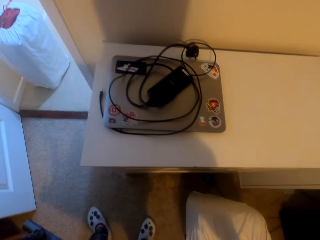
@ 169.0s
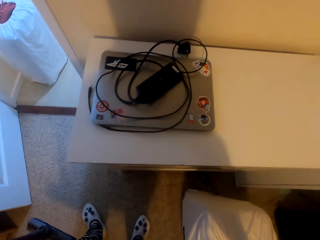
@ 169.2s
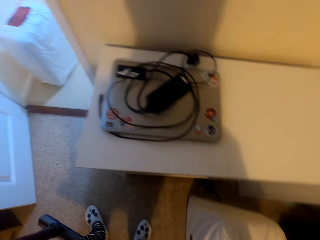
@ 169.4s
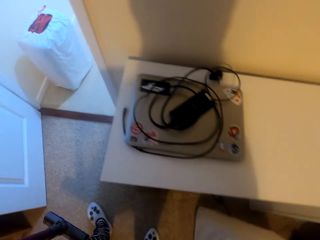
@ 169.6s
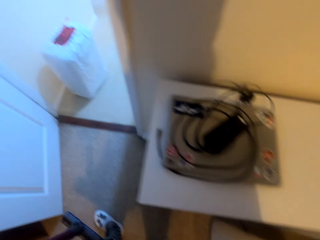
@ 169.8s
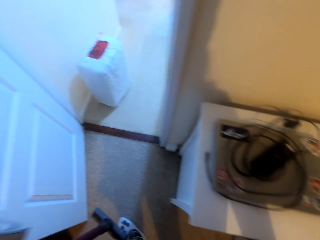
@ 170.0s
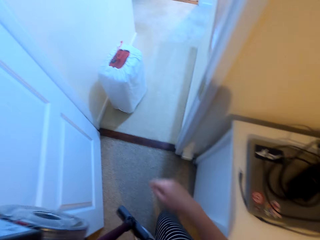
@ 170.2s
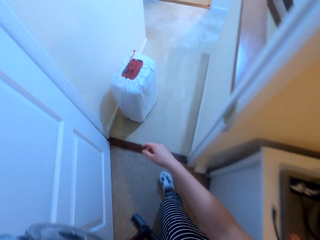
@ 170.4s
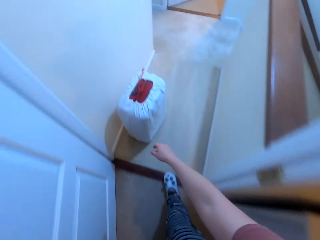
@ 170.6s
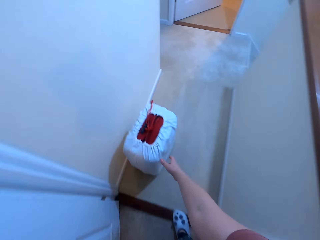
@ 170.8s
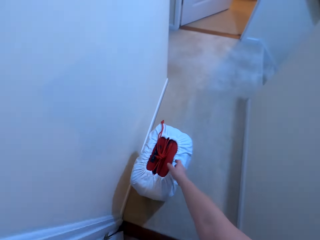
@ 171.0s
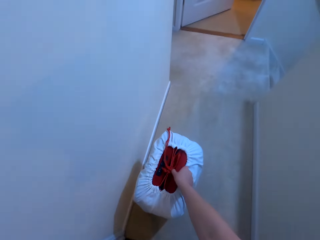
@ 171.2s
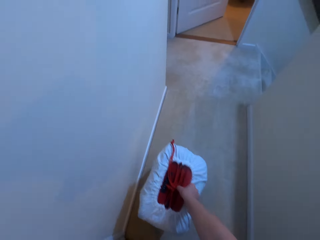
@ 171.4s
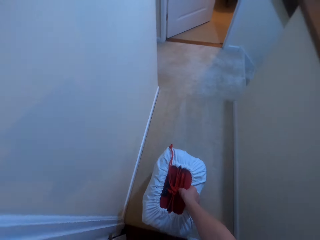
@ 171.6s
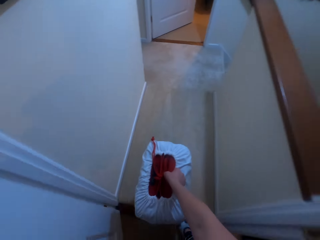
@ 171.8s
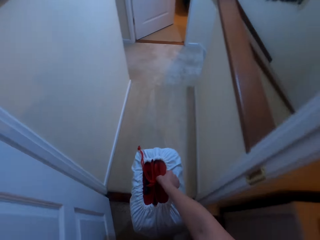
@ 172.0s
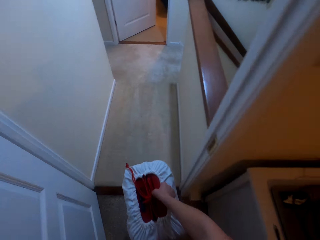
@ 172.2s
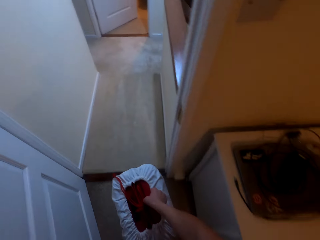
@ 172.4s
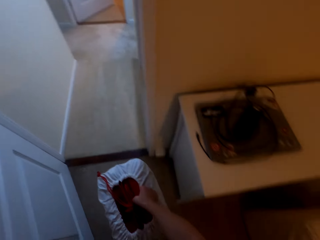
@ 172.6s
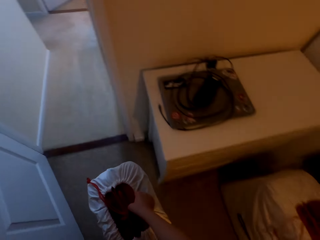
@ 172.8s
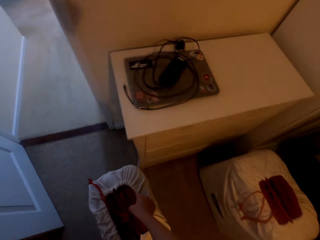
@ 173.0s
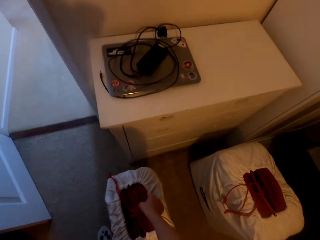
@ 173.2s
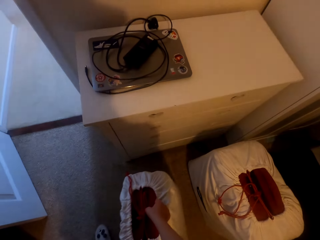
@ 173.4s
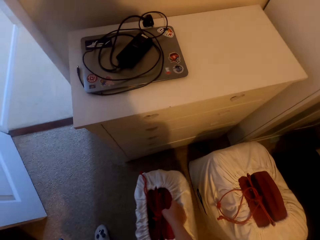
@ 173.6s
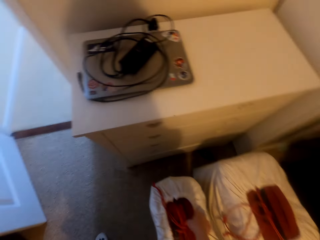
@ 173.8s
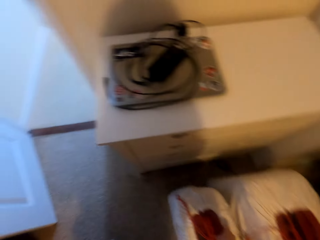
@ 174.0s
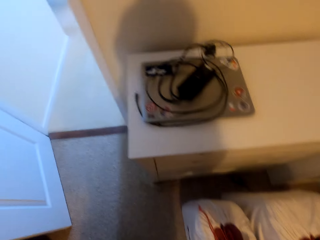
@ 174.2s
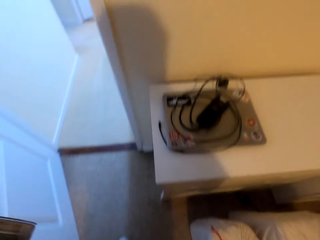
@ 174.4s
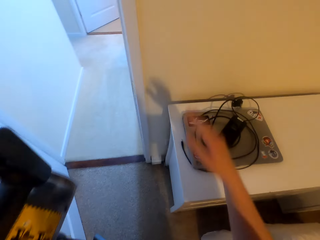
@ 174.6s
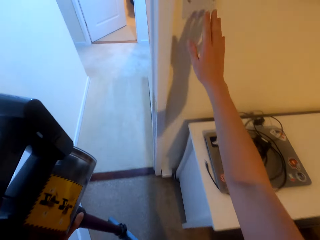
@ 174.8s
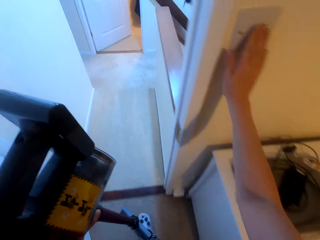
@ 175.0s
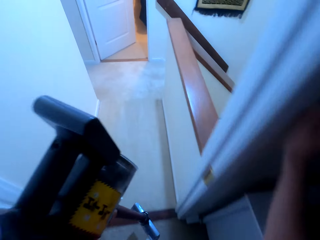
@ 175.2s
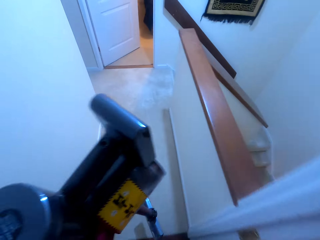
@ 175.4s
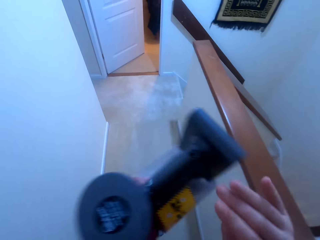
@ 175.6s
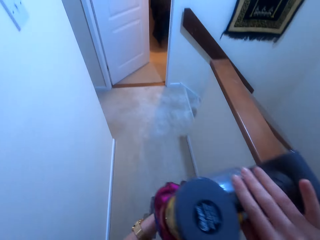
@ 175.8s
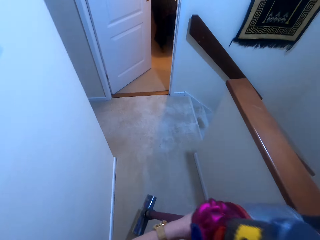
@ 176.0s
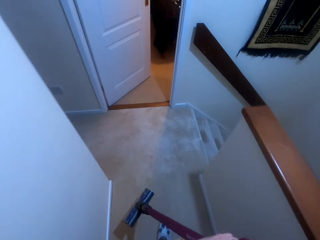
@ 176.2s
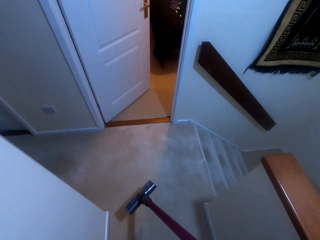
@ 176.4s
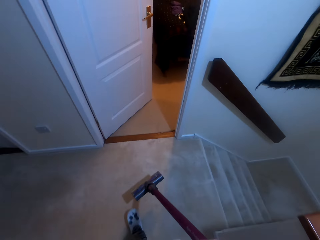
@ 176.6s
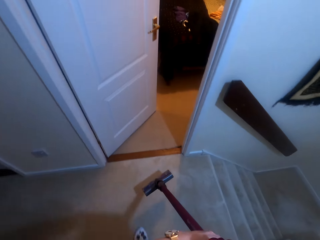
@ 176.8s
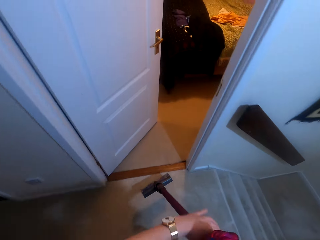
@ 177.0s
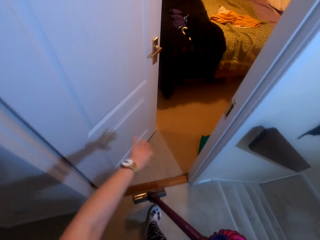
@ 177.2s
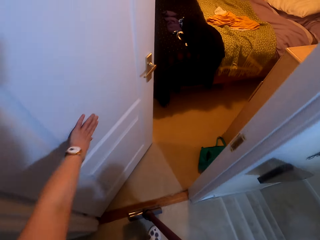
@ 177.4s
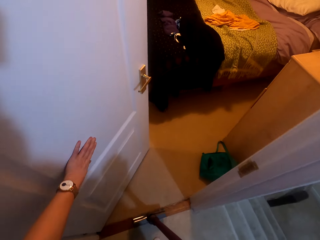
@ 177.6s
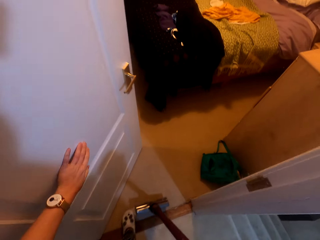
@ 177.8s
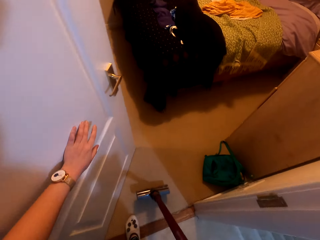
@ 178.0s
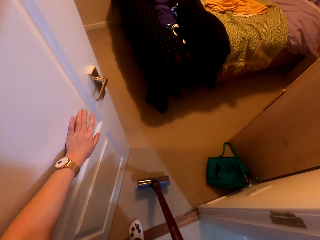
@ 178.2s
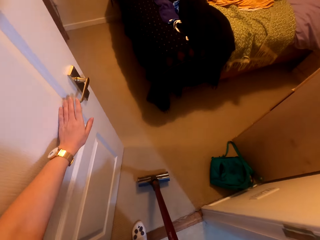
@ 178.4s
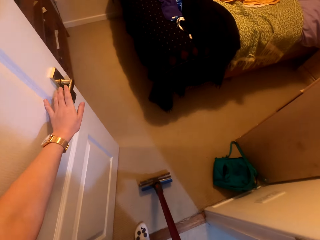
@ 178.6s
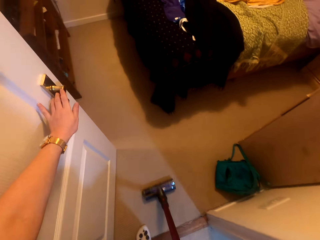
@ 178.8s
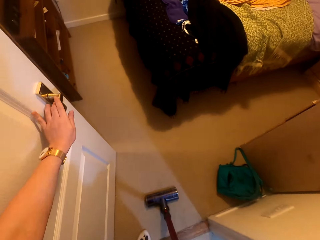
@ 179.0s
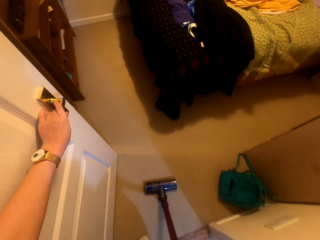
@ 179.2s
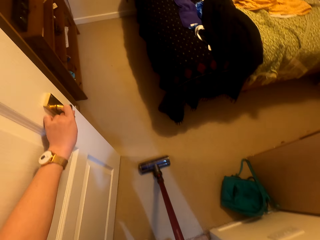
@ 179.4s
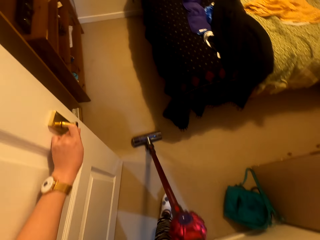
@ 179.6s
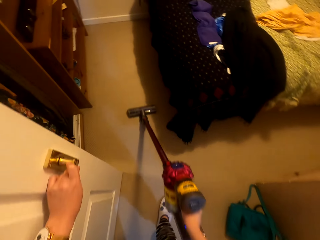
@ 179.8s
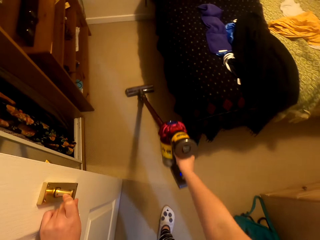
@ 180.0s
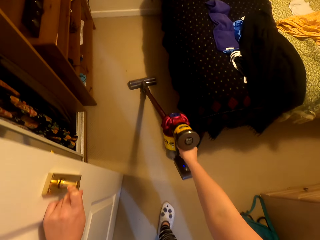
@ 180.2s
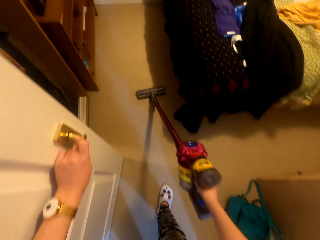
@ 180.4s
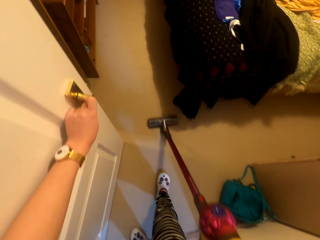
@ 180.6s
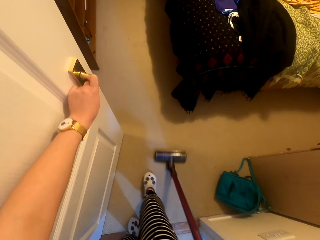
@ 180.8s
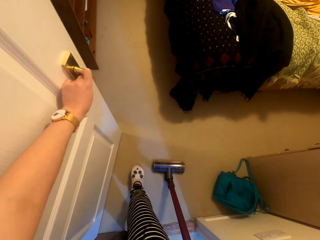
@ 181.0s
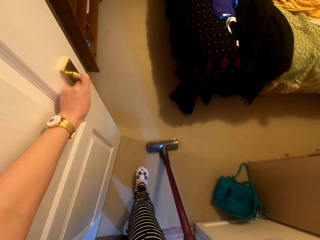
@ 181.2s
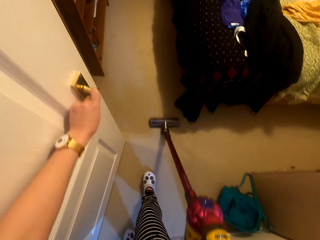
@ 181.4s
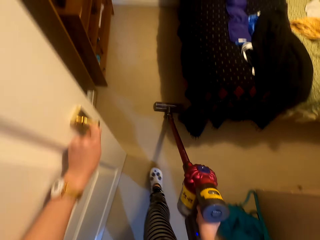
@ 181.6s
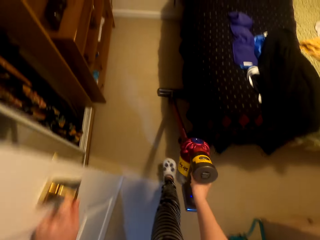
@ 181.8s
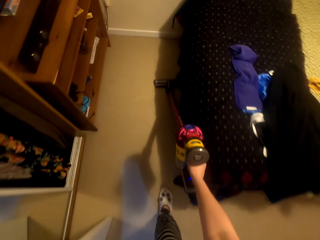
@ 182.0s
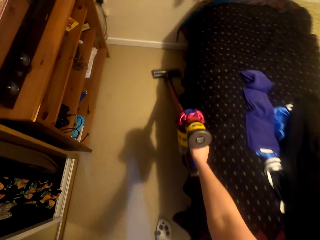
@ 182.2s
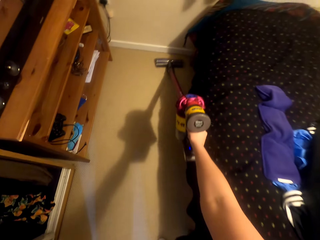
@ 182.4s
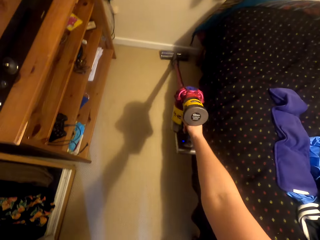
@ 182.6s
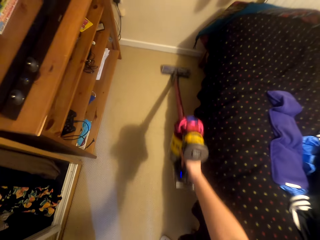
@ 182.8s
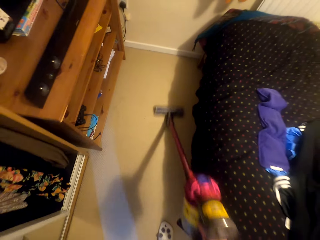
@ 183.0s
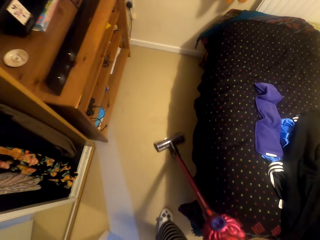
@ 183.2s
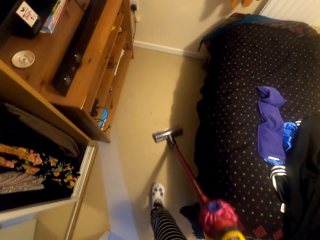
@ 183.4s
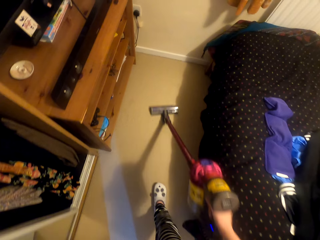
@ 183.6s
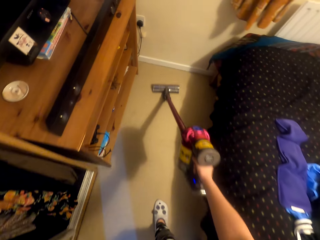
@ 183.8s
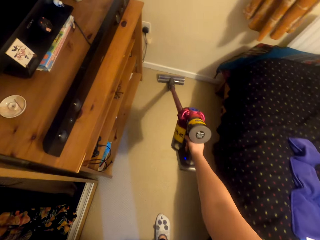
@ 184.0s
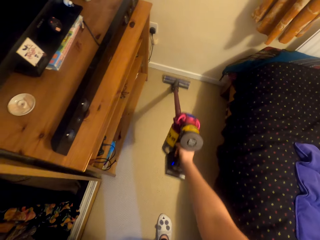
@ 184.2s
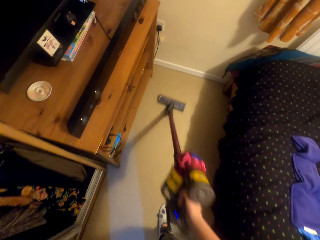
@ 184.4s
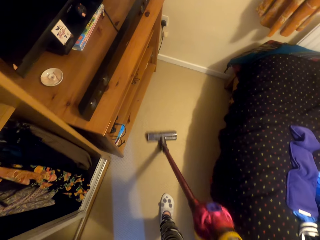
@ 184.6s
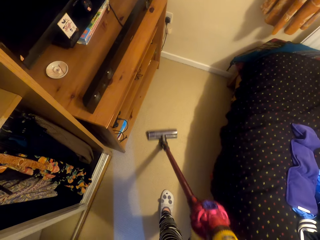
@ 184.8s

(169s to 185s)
The camera wearer puts a suitcase on the floor. They pick up the suitcase and put the suitcase on the floor. They turn off the lights. They walk around the house. They open a door and push the door. They vacuum the room with a vacuum cleaner. They clean the floor with the vacuum cleaner.

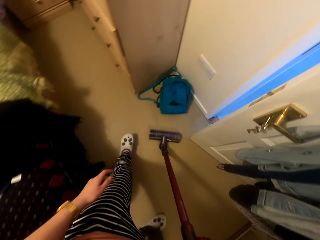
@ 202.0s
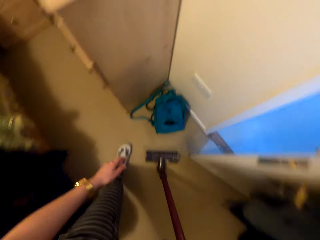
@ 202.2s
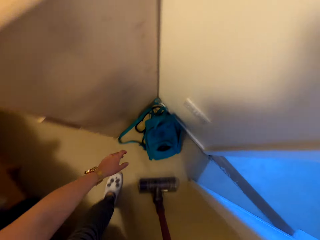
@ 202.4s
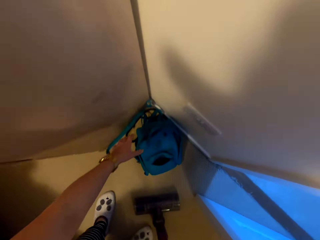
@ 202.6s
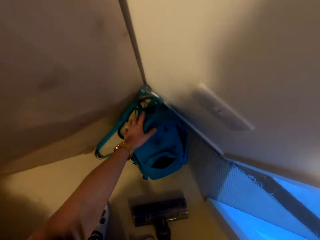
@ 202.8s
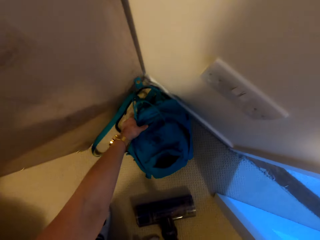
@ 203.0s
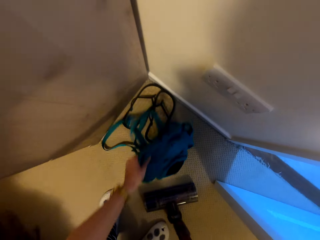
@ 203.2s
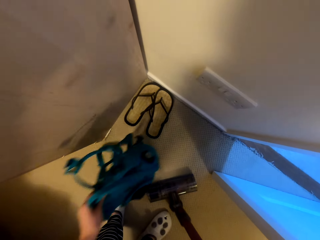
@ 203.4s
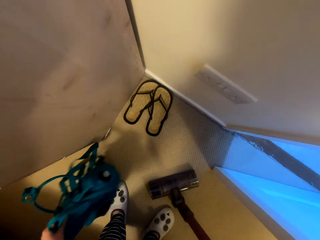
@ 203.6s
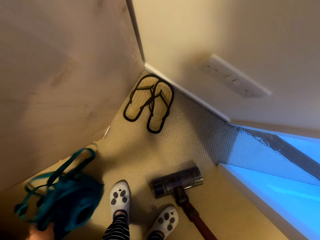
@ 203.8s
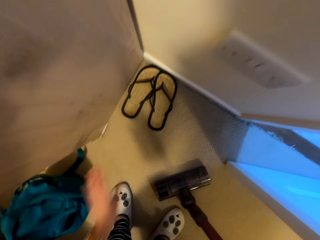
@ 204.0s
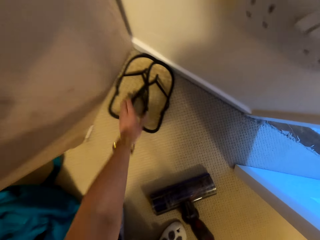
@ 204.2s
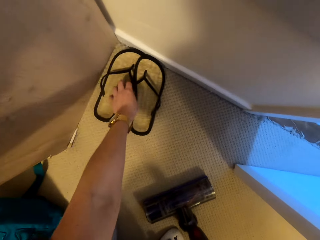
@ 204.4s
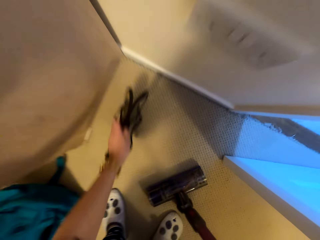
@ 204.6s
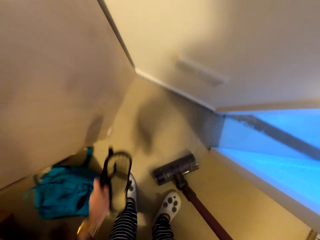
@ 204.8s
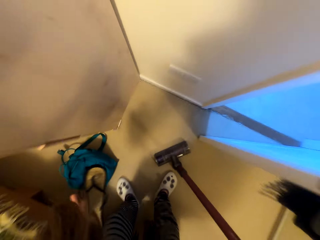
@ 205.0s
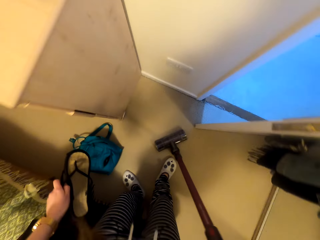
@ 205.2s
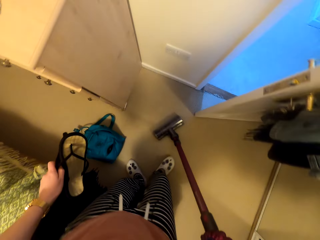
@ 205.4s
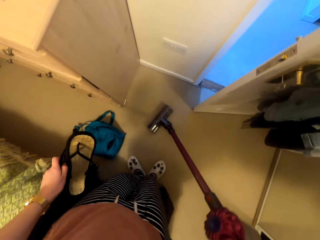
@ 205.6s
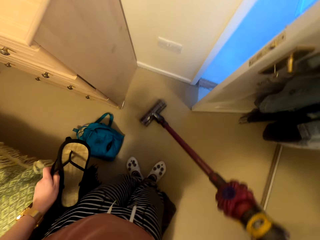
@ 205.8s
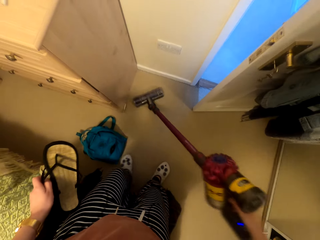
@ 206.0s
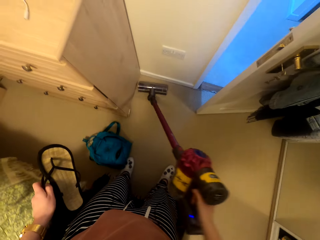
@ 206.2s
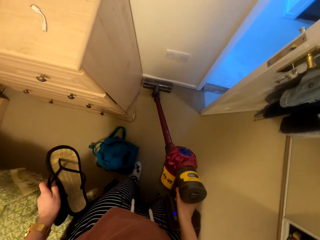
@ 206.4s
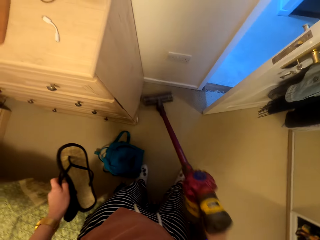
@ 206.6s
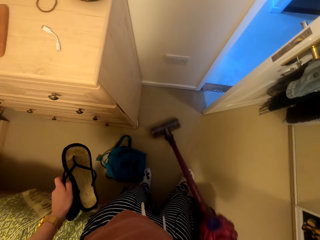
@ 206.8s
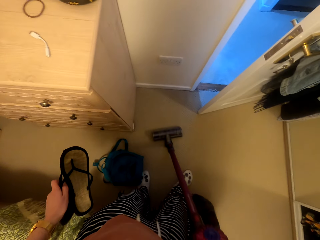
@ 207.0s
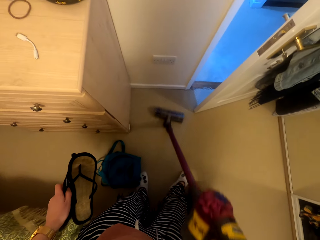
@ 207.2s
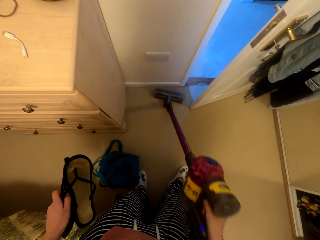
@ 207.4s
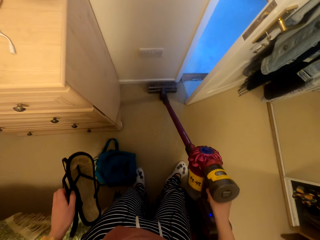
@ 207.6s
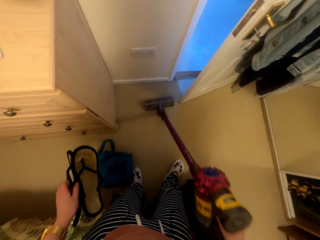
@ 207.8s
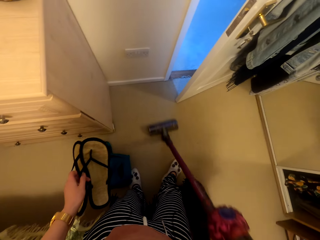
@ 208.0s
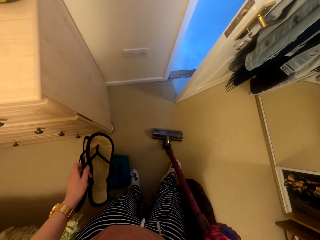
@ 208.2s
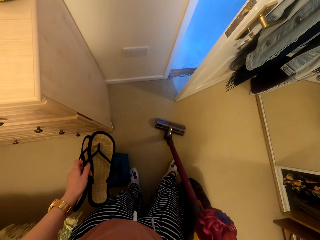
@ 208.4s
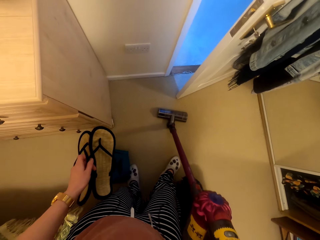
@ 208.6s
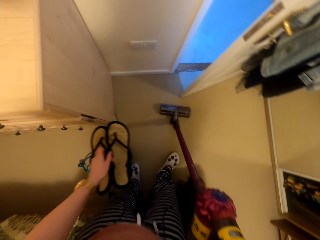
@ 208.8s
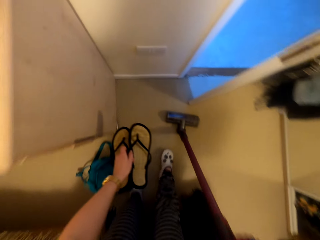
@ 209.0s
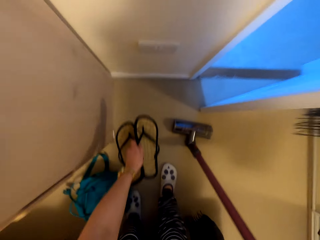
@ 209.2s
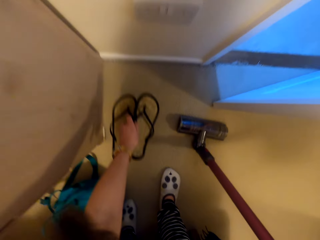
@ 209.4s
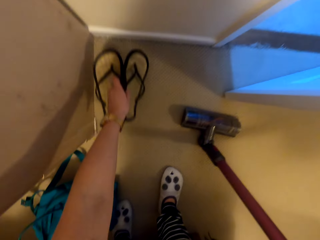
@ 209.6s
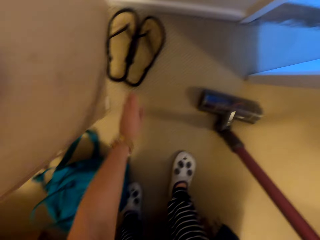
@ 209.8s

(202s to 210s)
The camera wearer picks up a bag. They put the bag aside on the floor. They pick up sandals. They vacuum the room with a vacuum cleaner.
